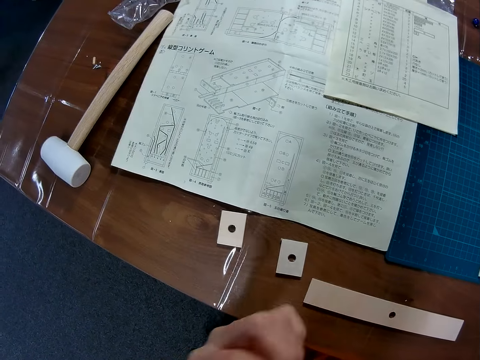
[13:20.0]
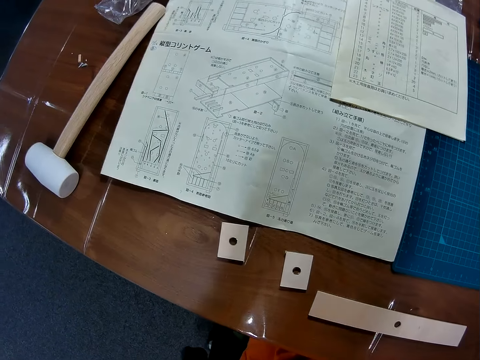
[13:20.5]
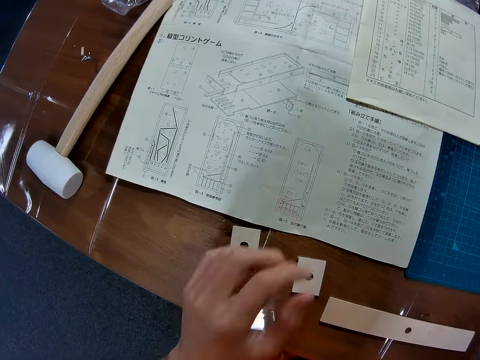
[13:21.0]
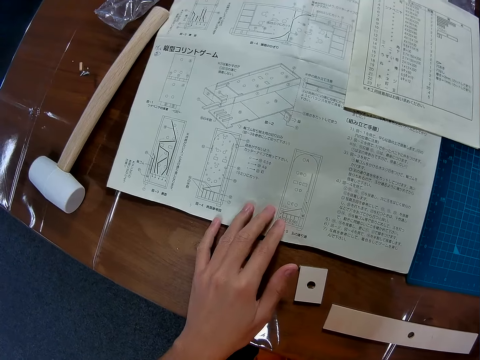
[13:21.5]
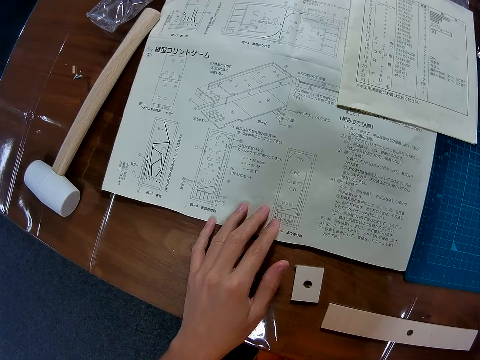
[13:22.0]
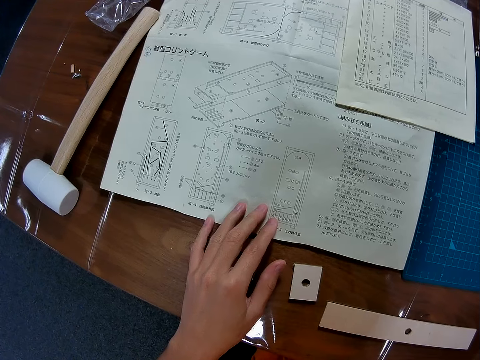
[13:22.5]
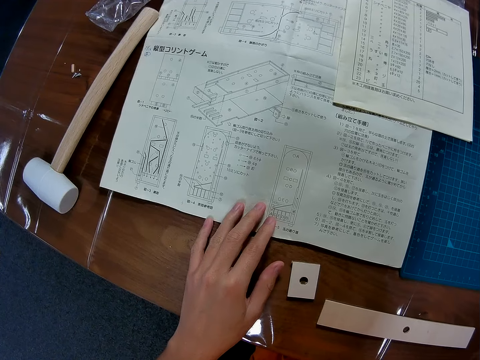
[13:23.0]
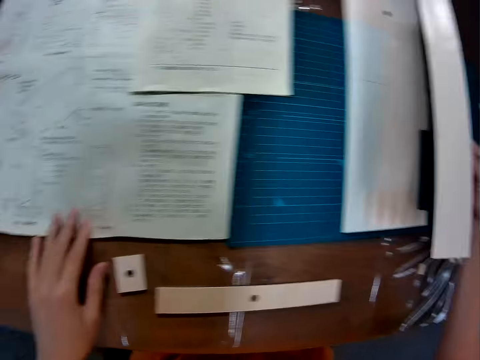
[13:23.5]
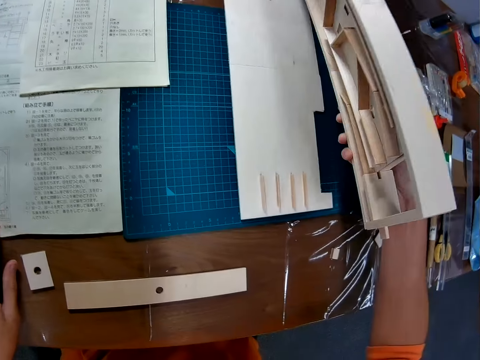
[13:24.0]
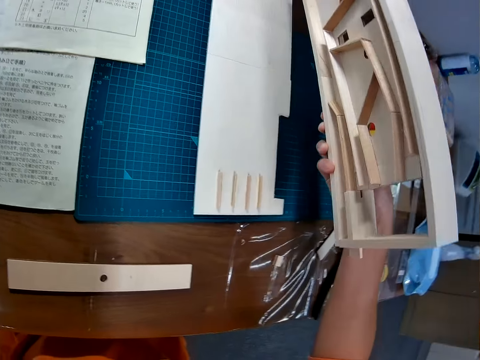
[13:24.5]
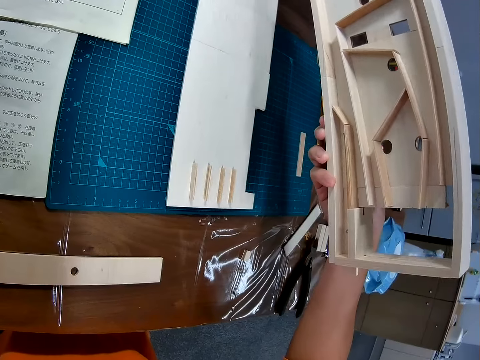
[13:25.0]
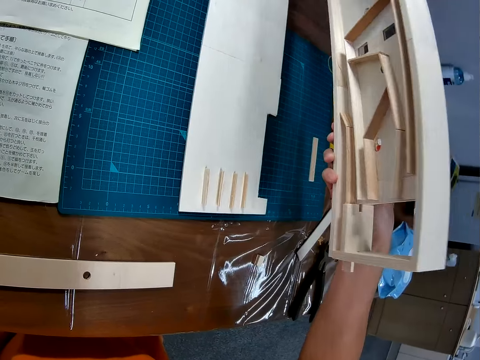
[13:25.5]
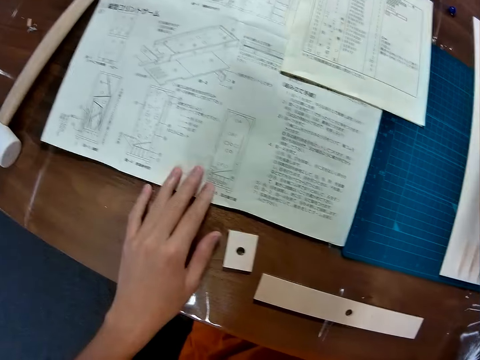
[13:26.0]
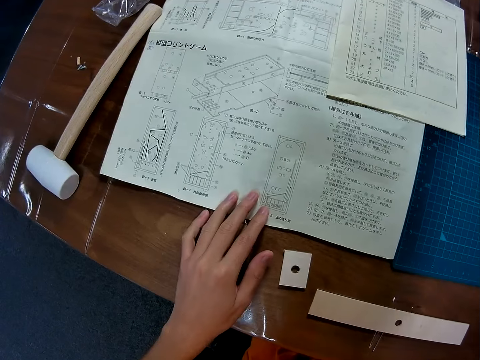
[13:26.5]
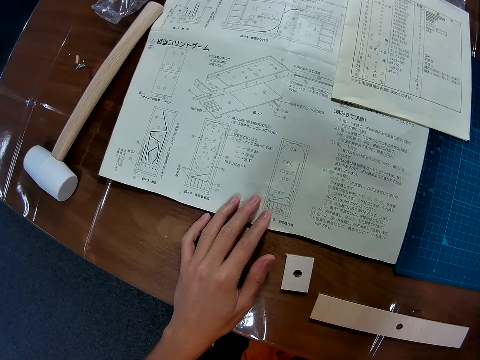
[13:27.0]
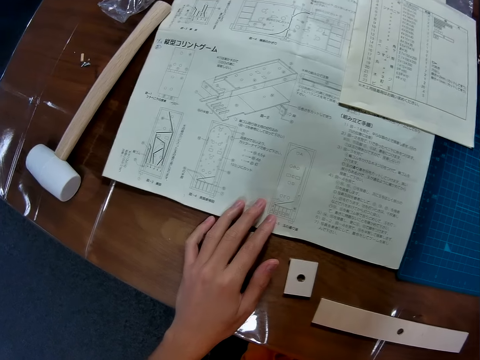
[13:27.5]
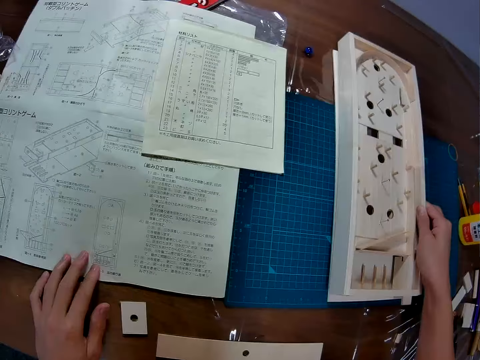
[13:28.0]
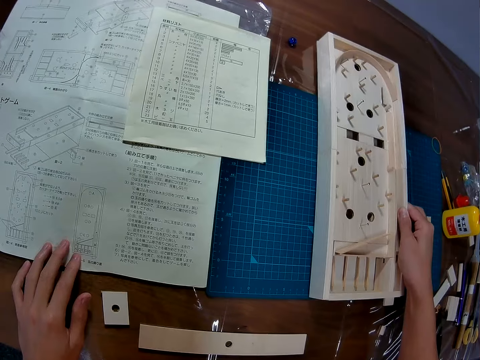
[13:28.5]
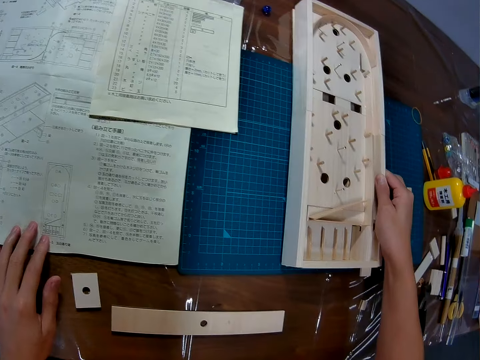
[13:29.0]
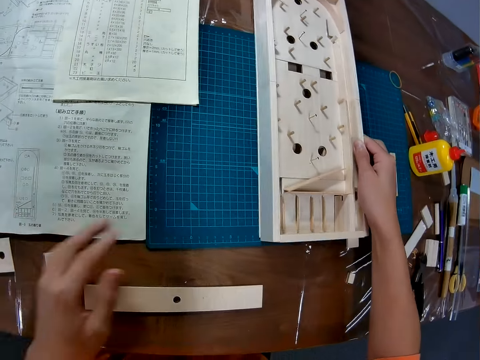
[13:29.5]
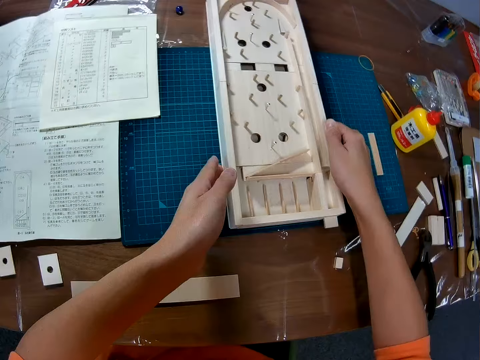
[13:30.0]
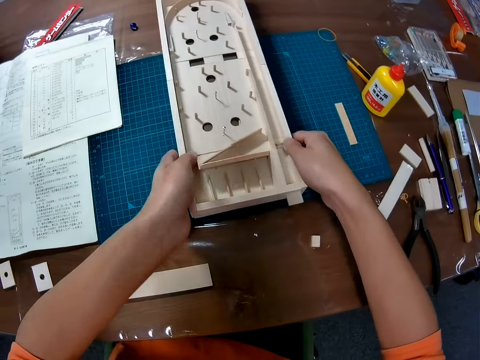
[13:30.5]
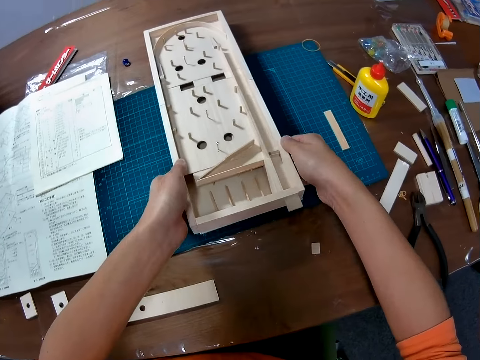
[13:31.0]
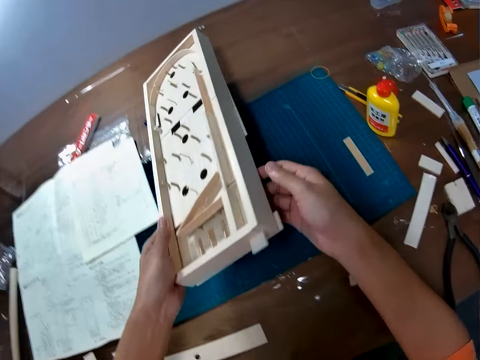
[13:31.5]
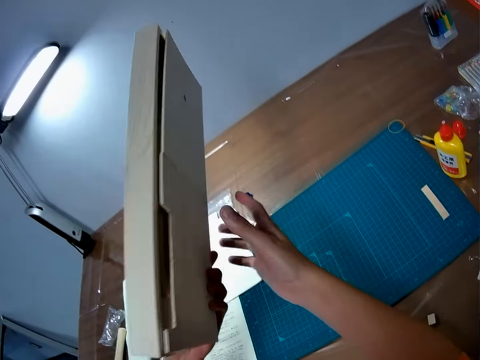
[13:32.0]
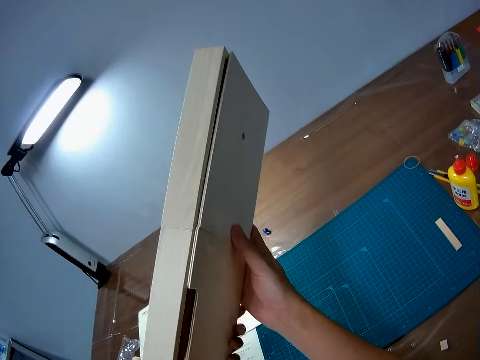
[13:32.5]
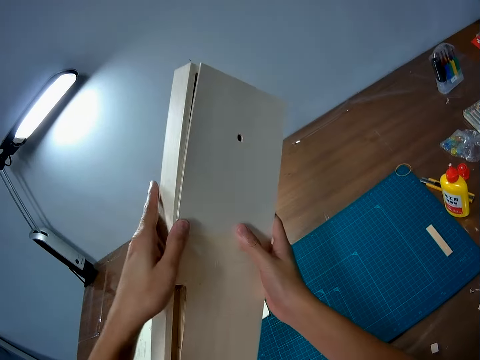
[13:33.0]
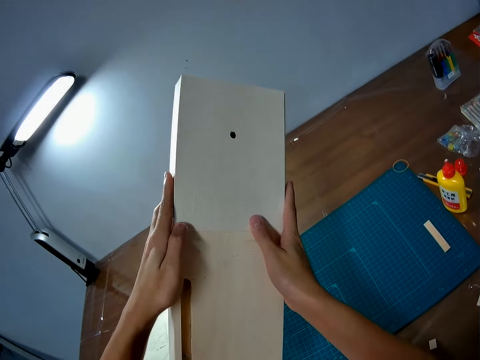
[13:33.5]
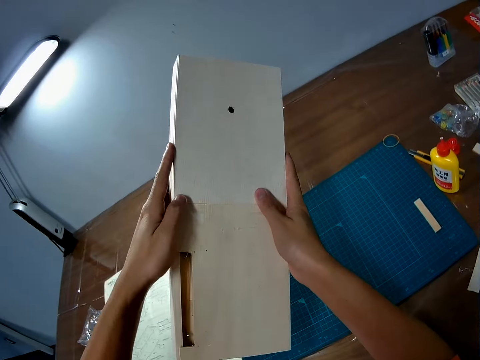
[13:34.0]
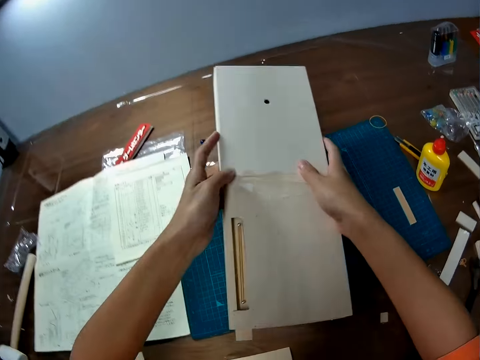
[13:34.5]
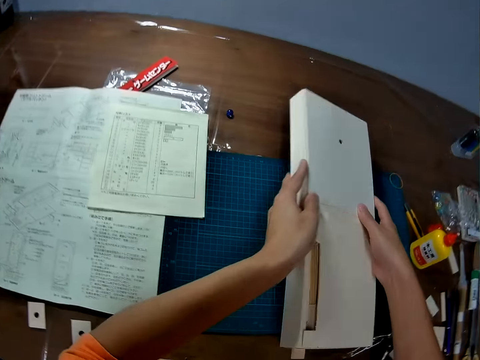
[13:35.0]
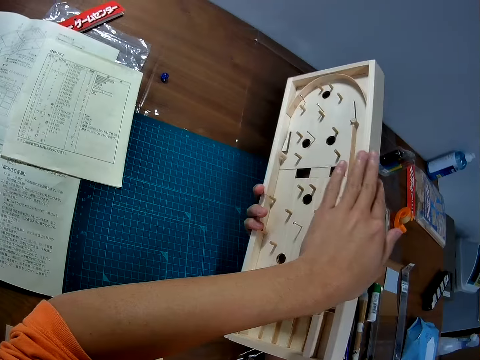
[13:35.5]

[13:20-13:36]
The camera wearer touches the instruction paper. He moves his finger around the manual. He puts the board on the table. He carries the board. He drops the art board. He lifts the art board with its base. He turns the art board.

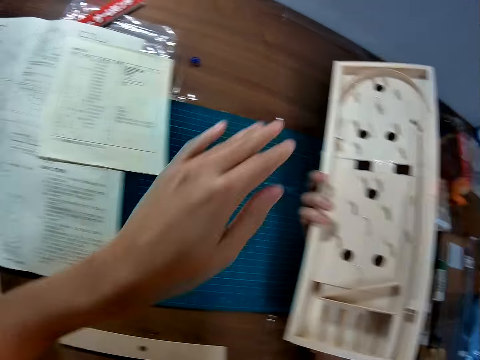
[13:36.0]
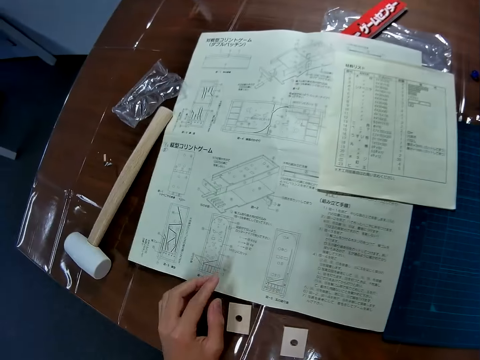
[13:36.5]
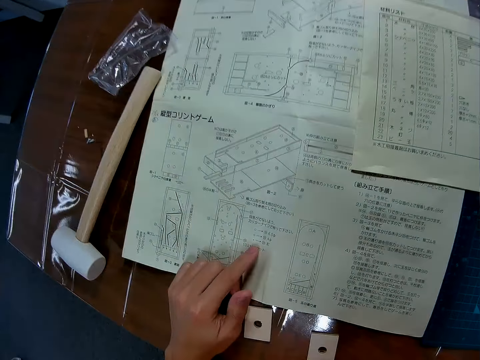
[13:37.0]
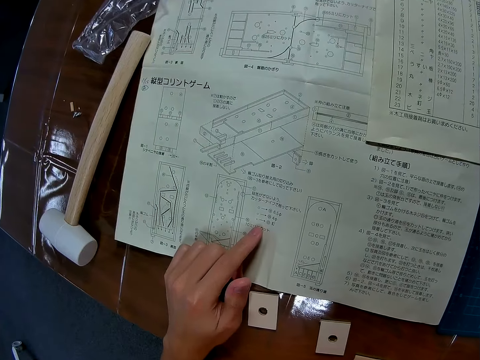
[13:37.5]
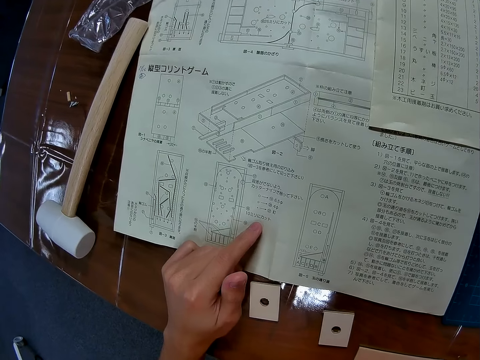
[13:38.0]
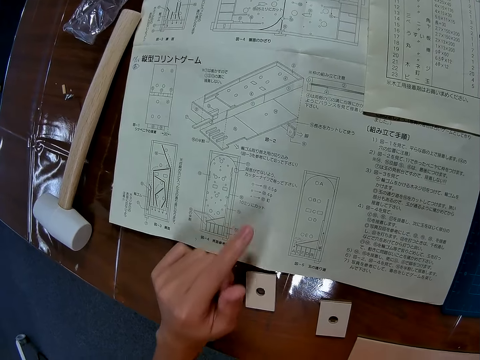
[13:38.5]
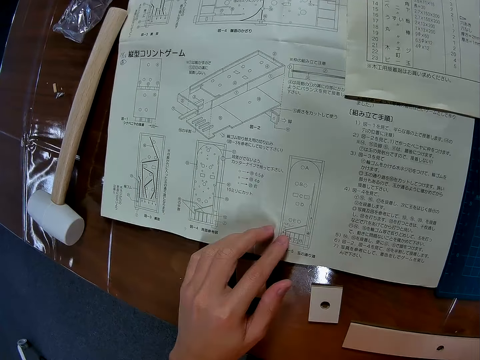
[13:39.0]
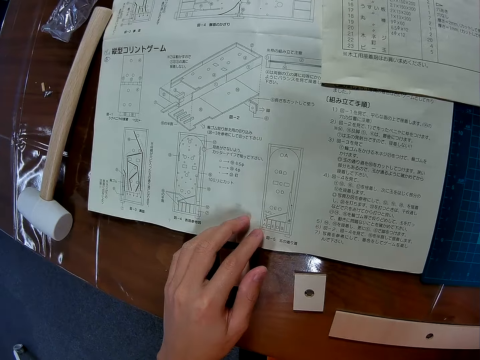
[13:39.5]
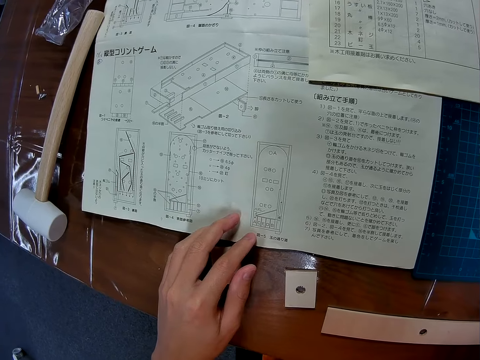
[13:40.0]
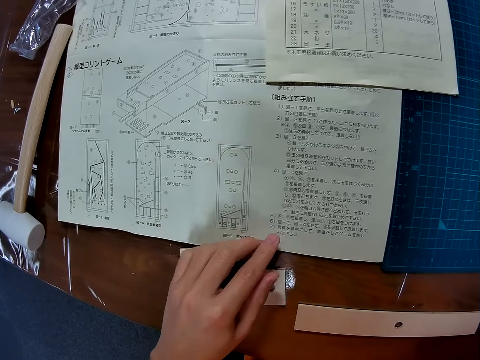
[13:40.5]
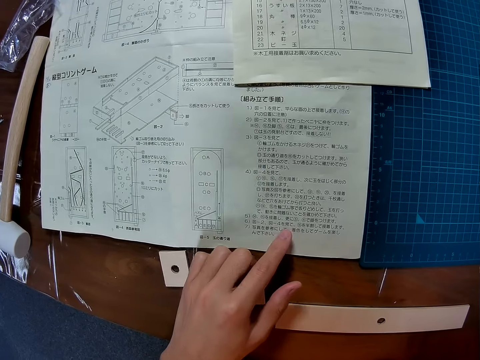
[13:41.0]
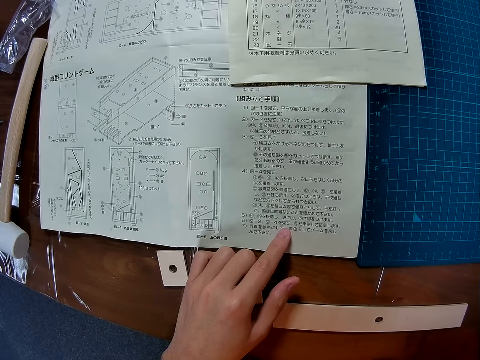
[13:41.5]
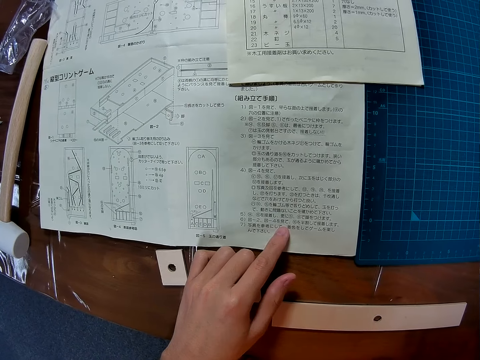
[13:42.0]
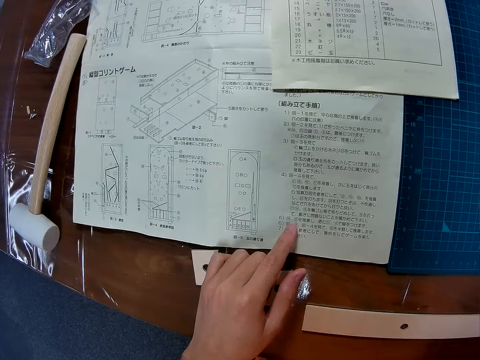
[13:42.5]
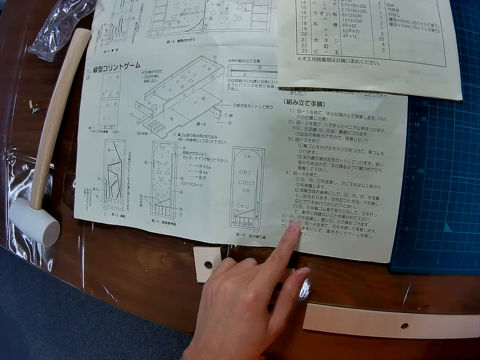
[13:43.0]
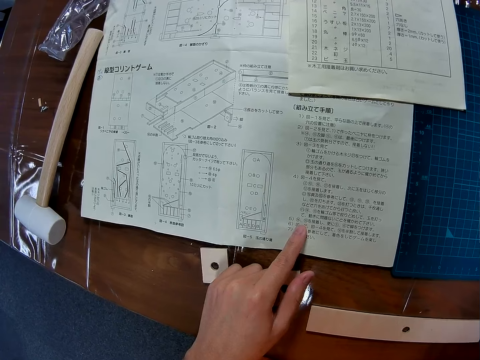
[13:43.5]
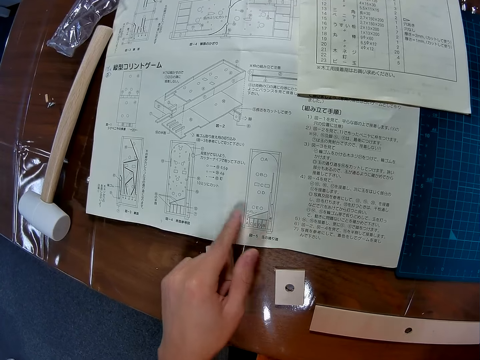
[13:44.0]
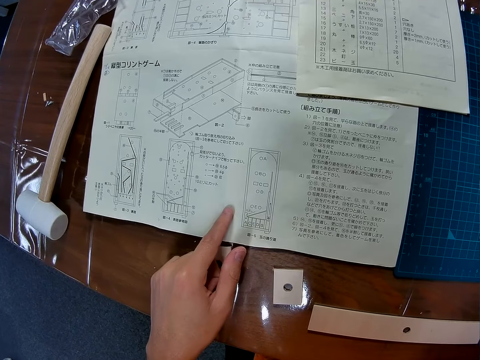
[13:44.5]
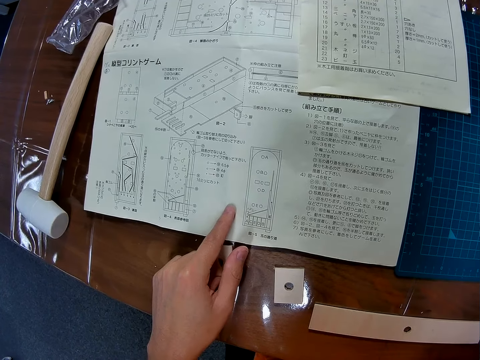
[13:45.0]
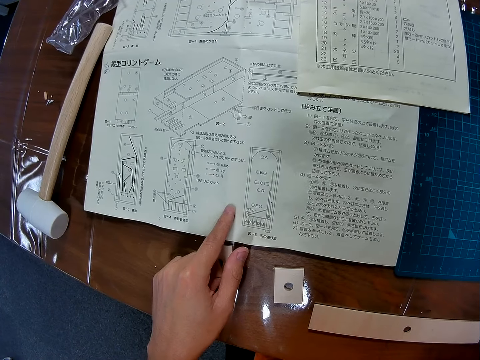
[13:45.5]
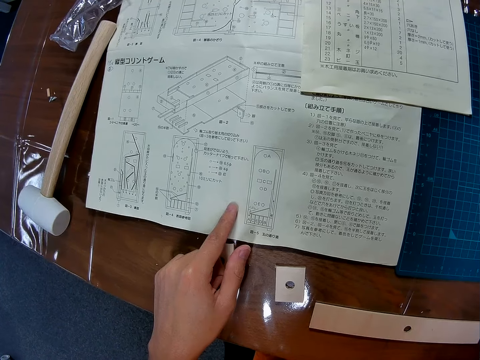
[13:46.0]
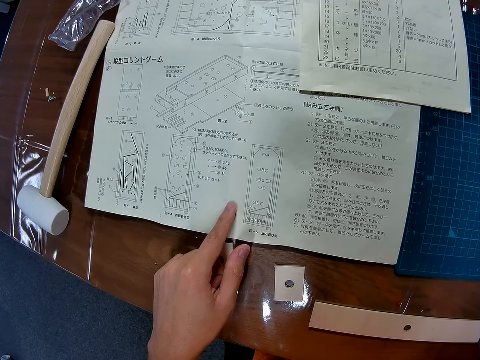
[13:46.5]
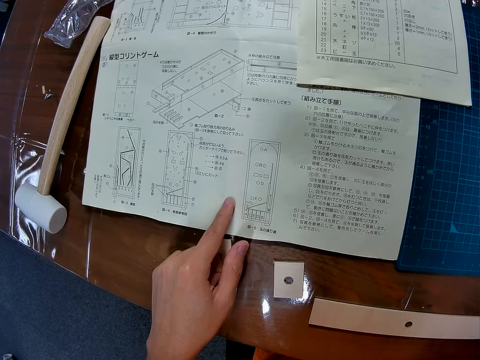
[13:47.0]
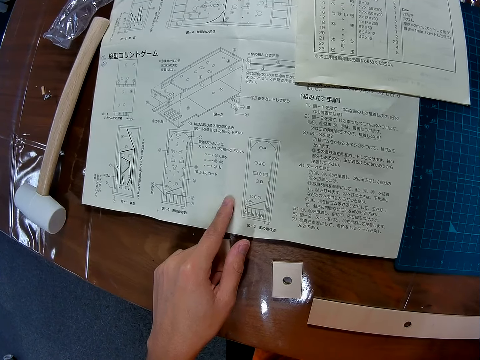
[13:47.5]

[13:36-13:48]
The camera wearer touches the instruction paper. He moves his finger around the manual.
